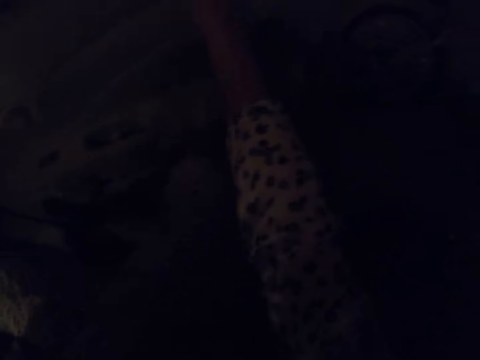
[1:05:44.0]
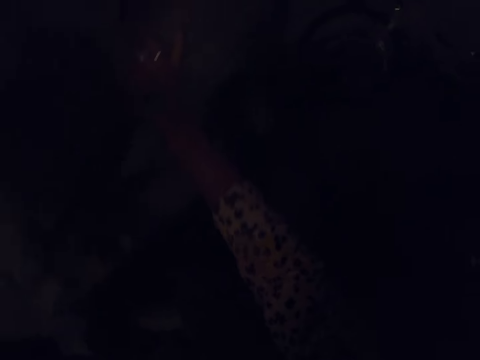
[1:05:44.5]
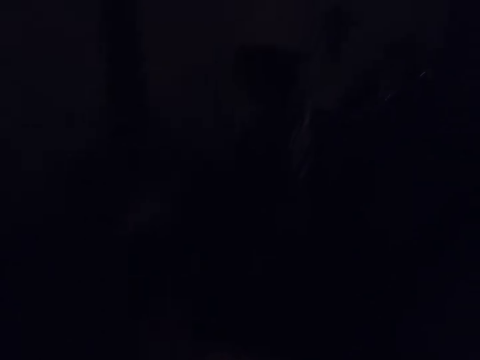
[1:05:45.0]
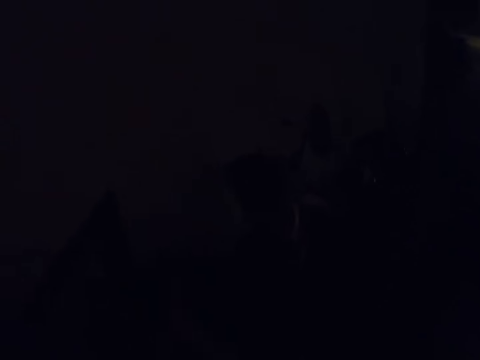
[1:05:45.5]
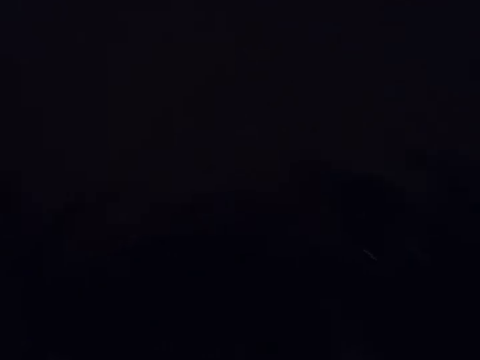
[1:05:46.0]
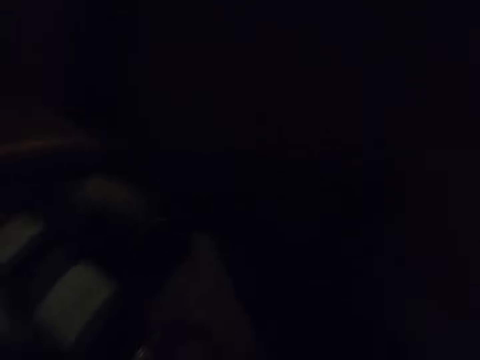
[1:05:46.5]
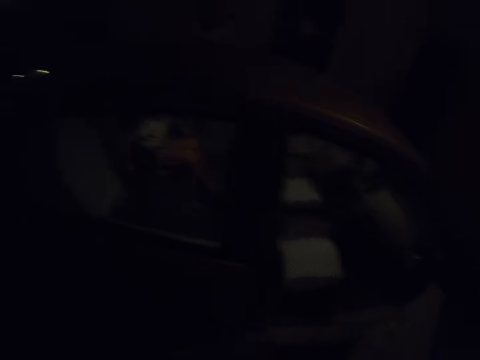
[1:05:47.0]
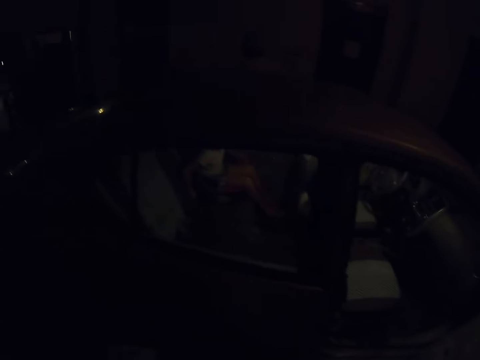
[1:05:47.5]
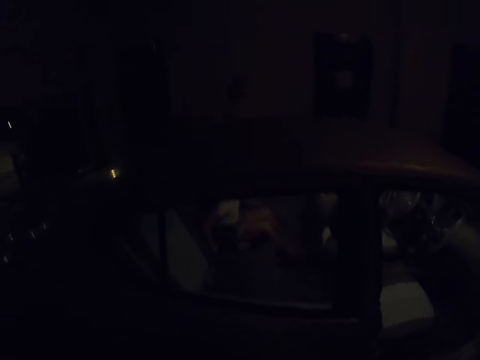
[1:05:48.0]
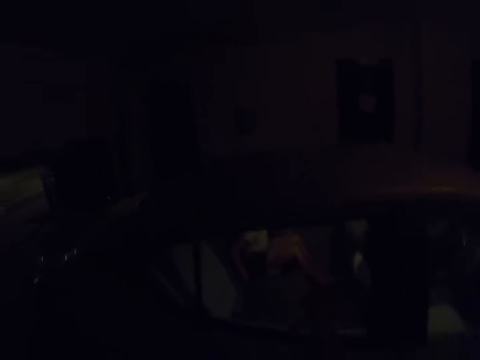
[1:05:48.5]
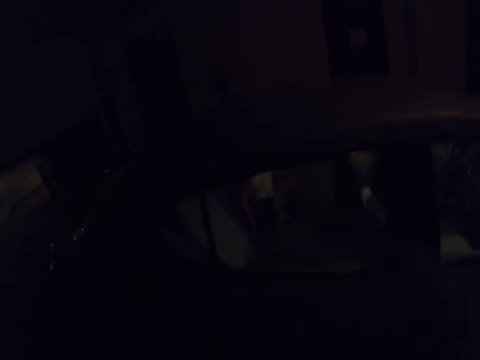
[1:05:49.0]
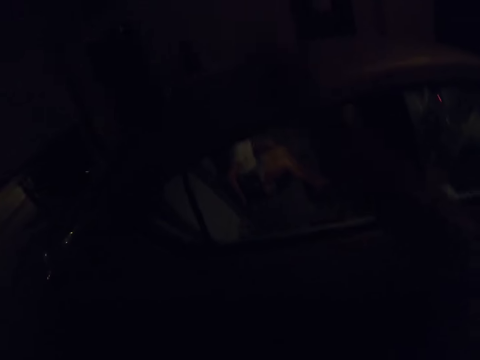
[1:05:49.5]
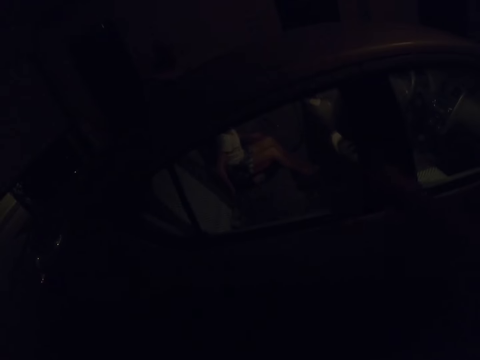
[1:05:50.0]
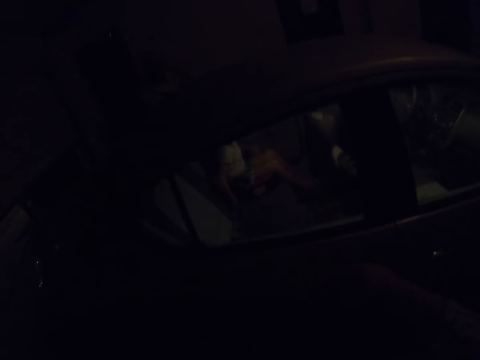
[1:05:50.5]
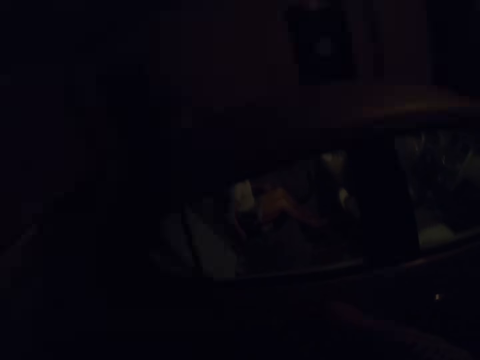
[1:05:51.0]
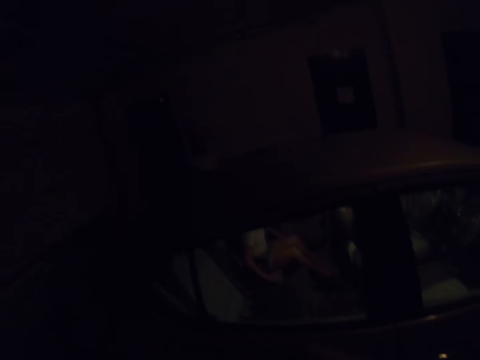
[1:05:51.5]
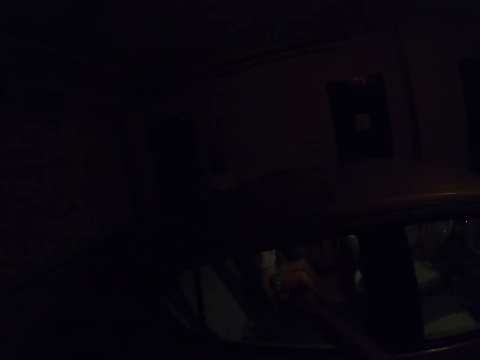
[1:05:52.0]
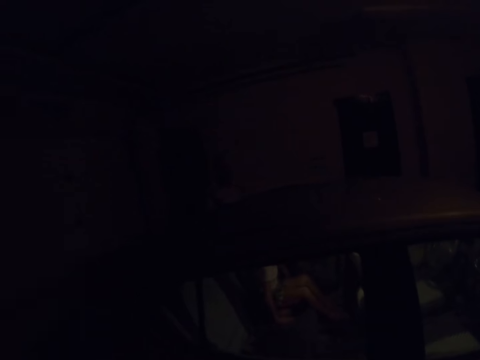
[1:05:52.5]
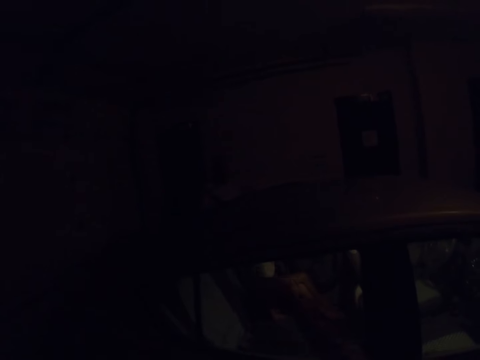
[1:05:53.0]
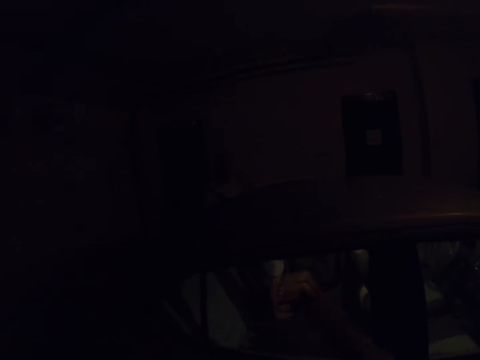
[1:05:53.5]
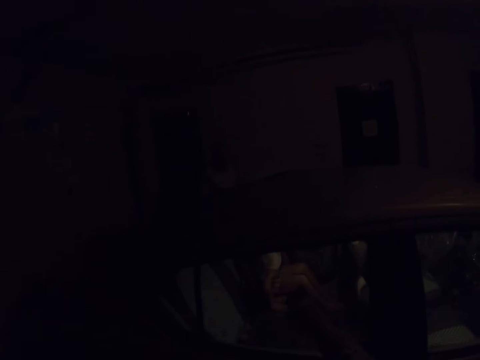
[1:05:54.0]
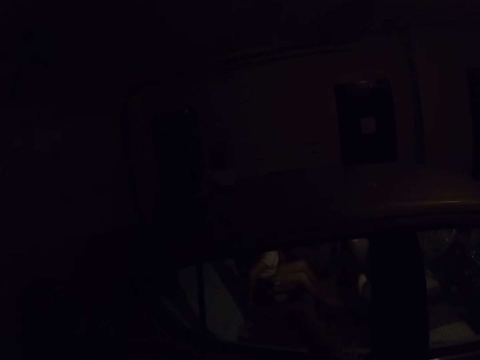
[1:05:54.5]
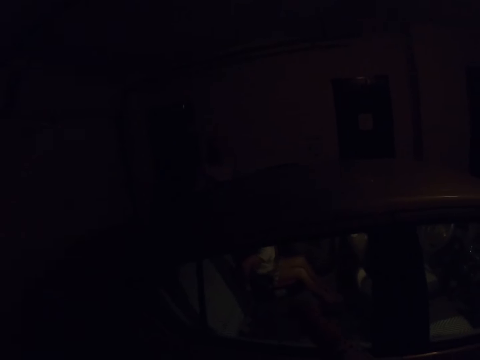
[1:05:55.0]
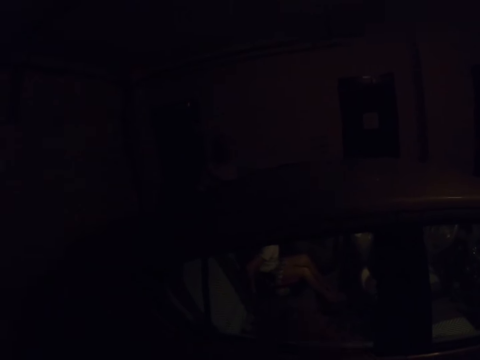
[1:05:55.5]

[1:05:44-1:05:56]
The camera wearer walks out of the car. They close the car door. They look around. They look inside the car. They wave their hand. They point their fingers.

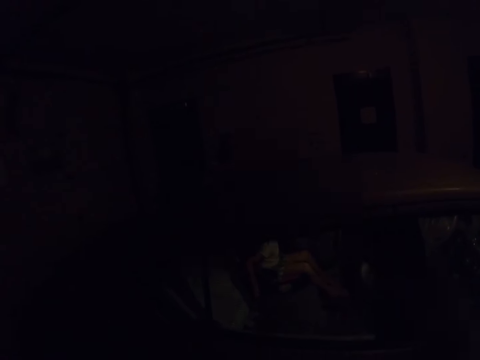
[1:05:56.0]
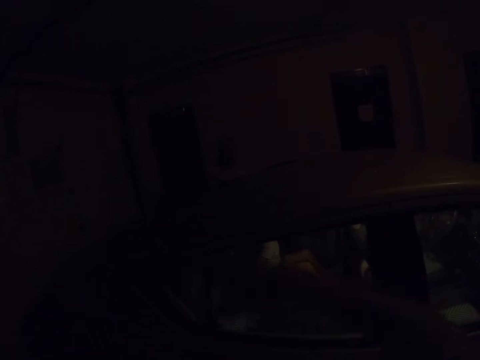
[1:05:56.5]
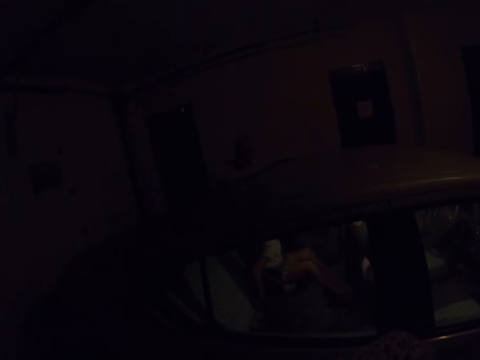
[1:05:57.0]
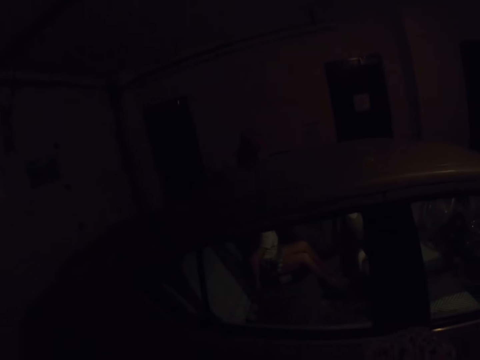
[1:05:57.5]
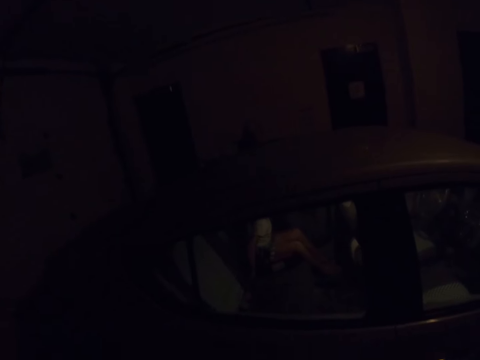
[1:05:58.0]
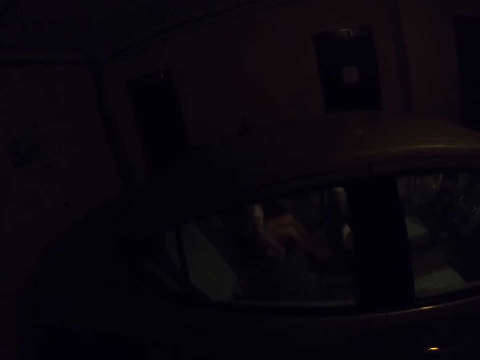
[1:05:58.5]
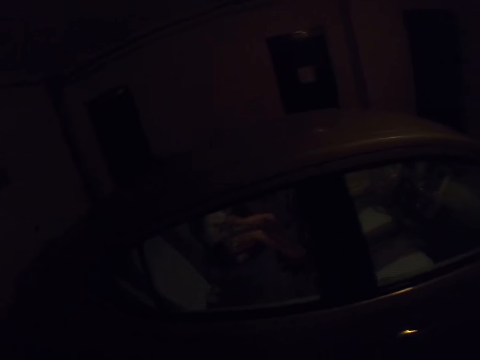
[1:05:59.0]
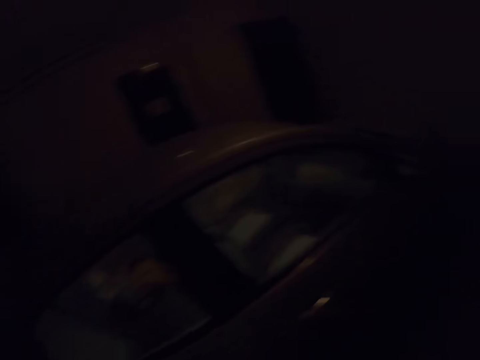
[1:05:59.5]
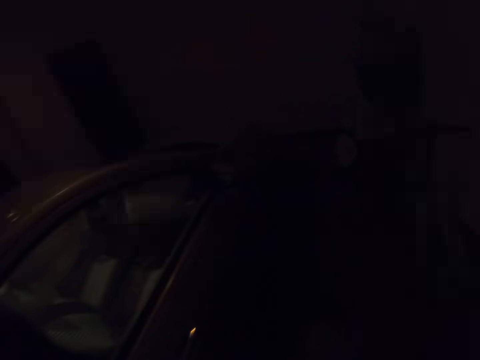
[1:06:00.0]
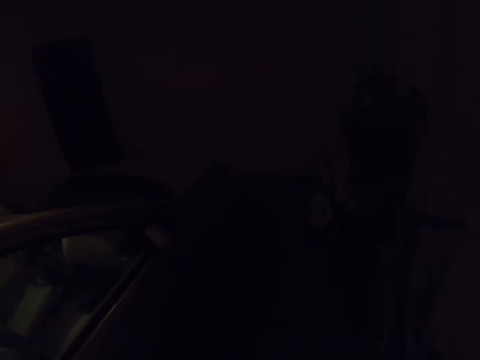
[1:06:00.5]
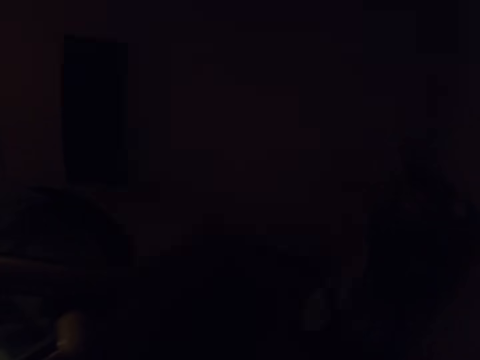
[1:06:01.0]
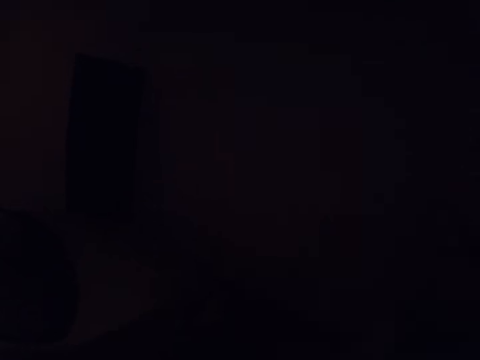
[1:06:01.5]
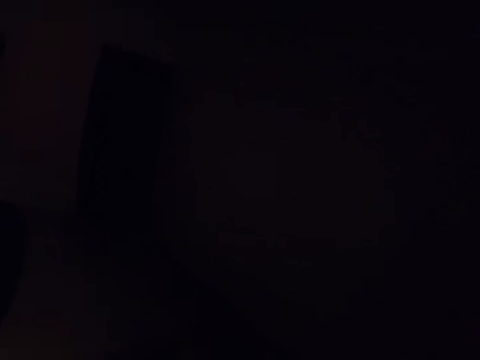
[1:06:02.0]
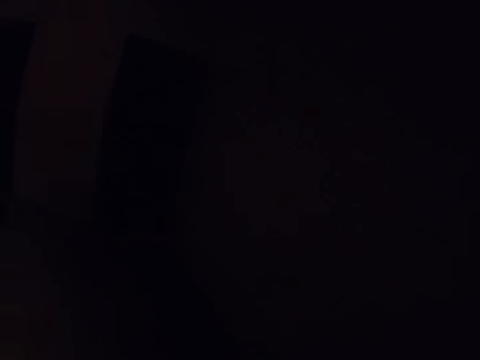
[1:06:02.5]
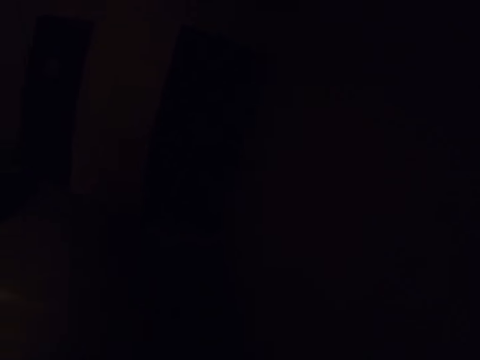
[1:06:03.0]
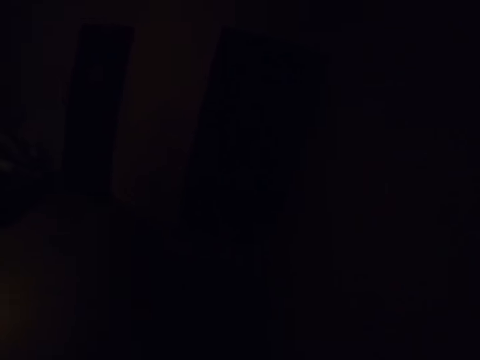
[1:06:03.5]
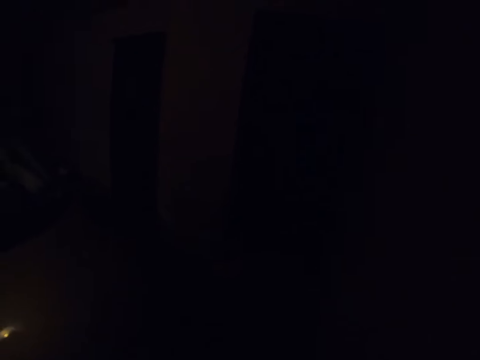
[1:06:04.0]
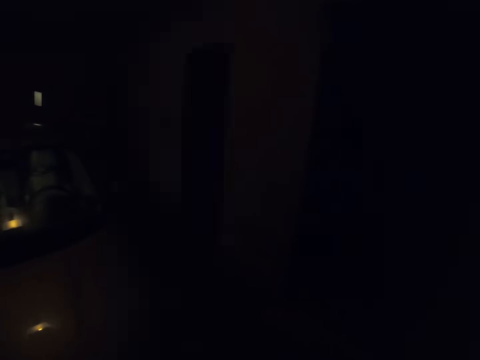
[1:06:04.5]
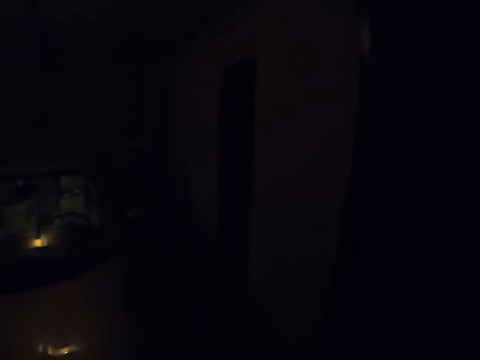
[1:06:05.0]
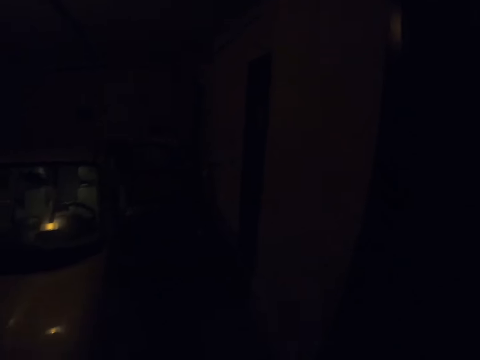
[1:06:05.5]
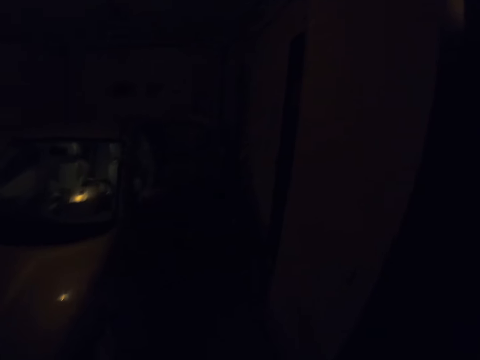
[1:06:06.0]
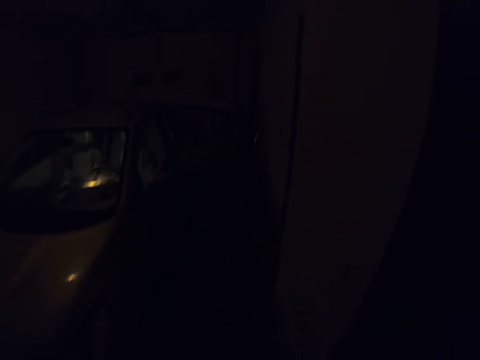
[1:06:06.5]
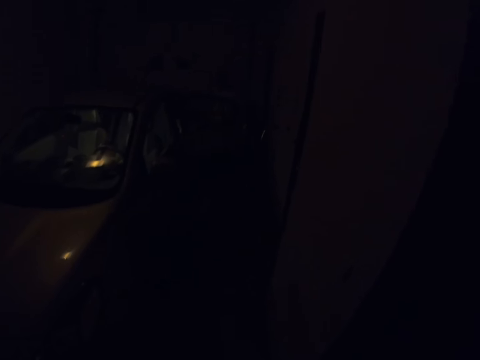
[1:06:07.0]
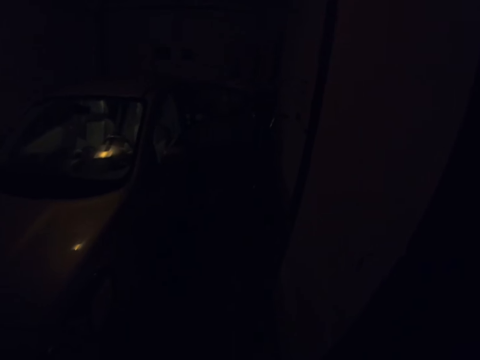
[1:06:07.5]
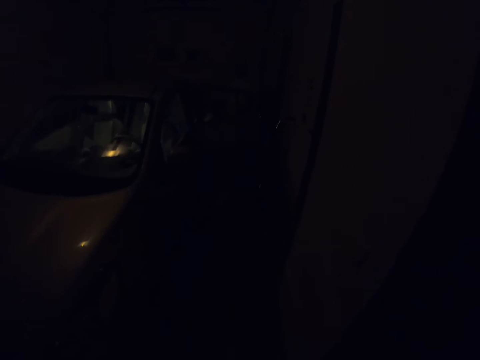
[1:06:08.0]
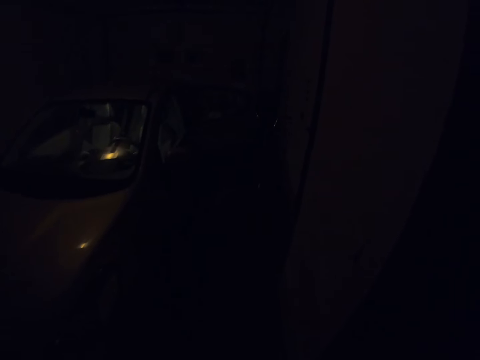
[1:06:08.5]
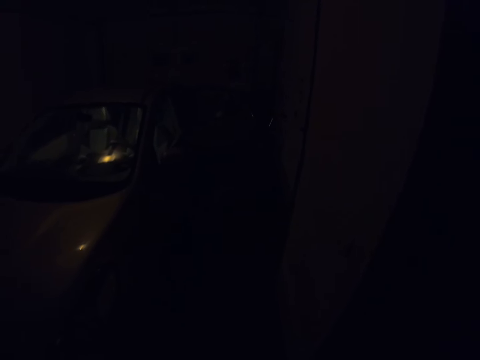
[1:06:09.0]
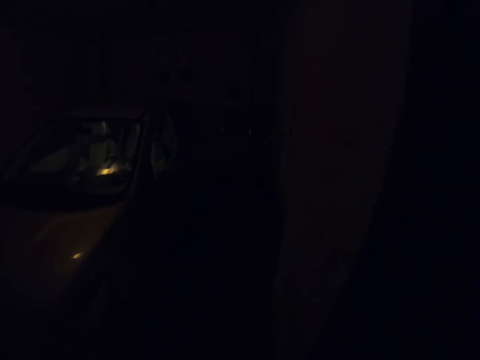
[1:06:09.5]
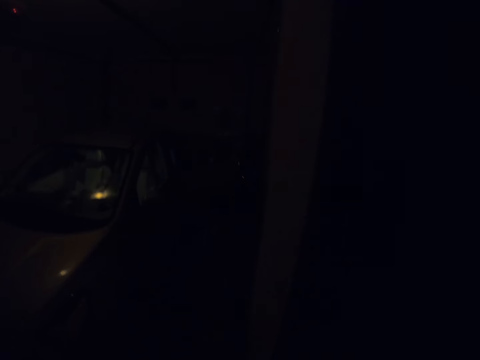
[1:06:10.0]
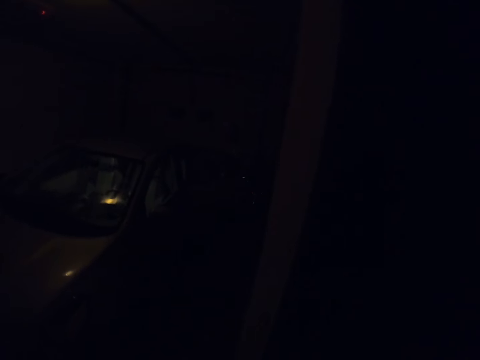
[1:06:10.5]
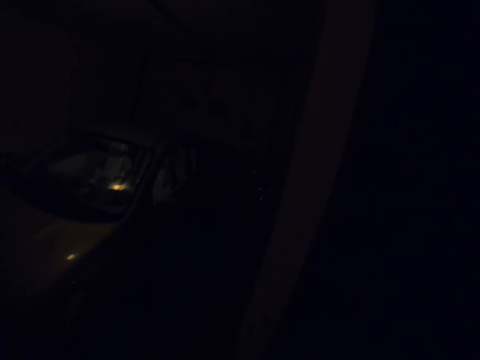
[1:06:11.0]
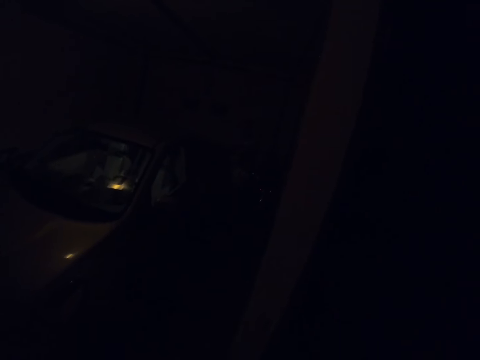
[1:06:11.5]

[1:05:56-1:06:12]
The camera wearer moves their hand. They walk towards the house. They look around.
